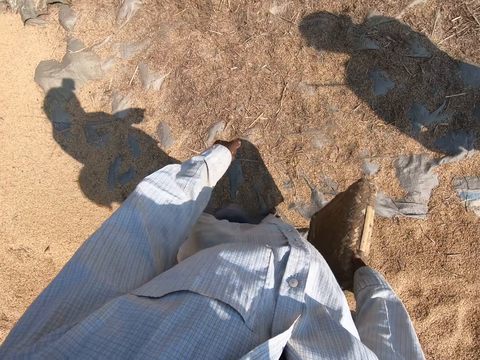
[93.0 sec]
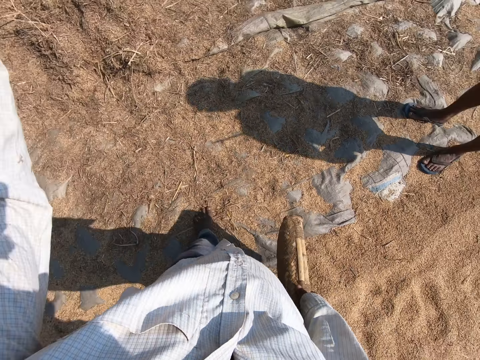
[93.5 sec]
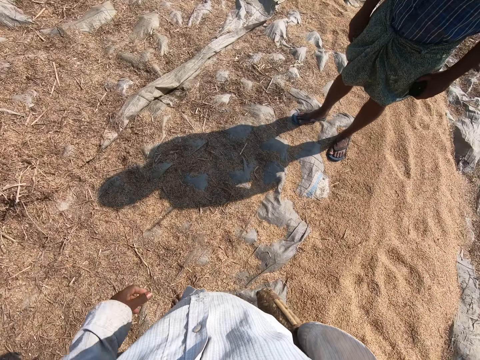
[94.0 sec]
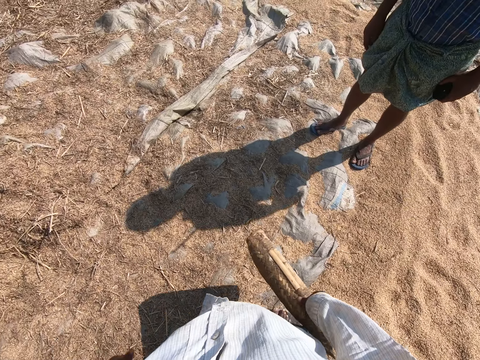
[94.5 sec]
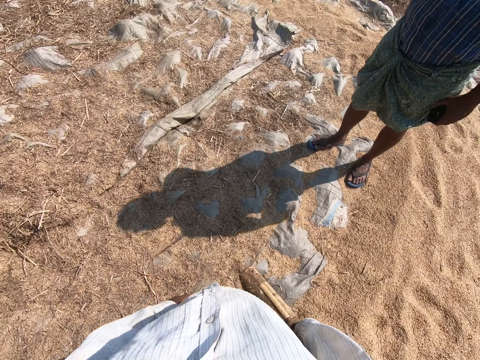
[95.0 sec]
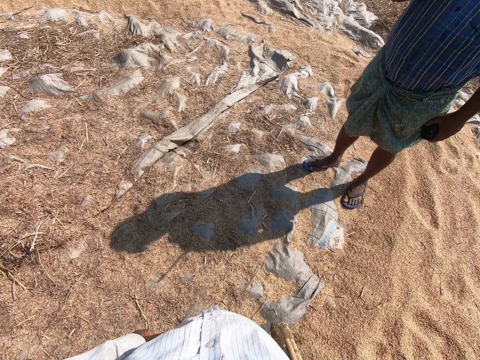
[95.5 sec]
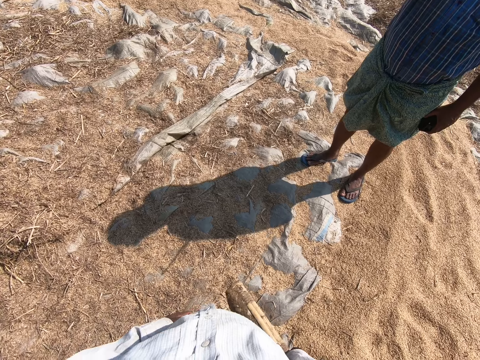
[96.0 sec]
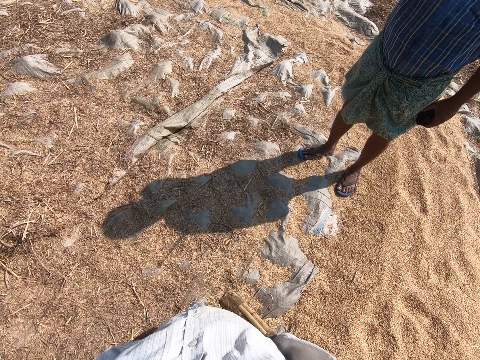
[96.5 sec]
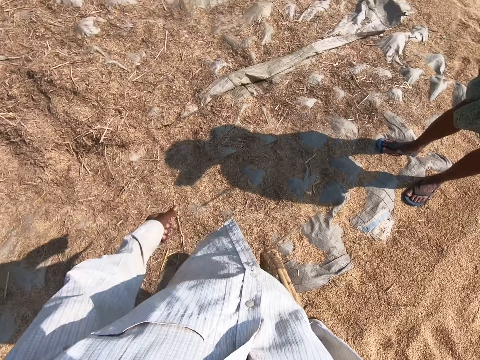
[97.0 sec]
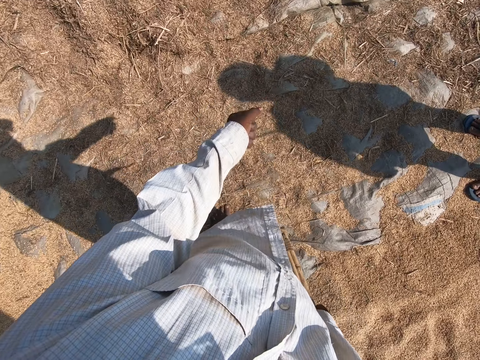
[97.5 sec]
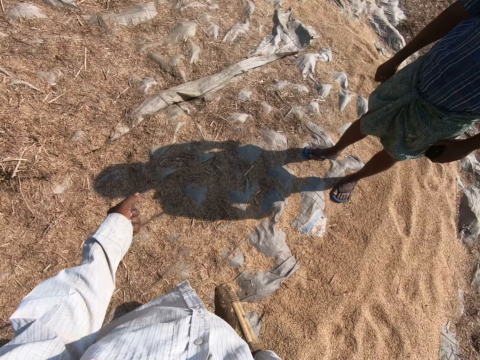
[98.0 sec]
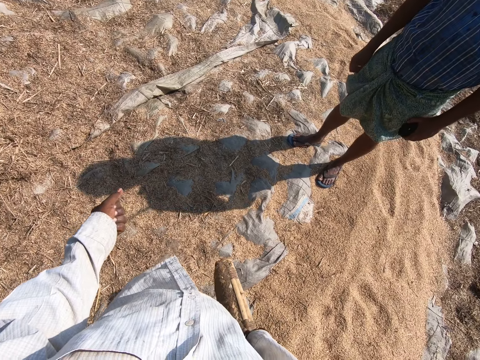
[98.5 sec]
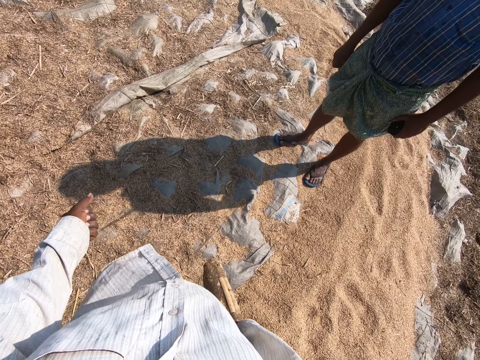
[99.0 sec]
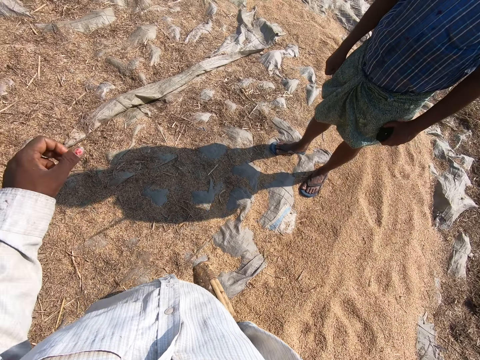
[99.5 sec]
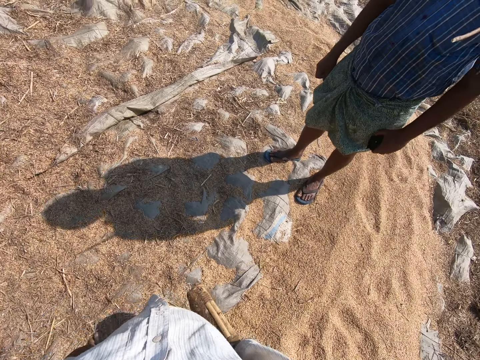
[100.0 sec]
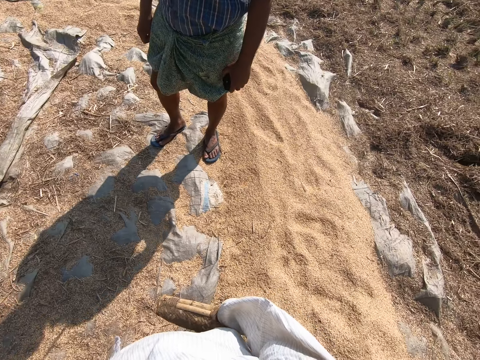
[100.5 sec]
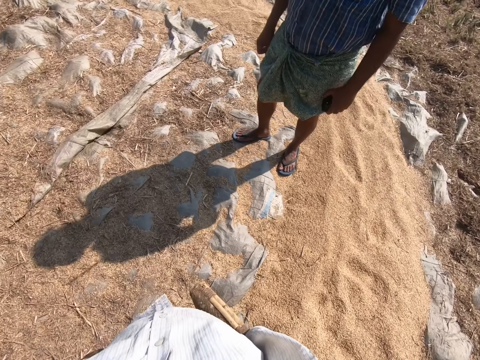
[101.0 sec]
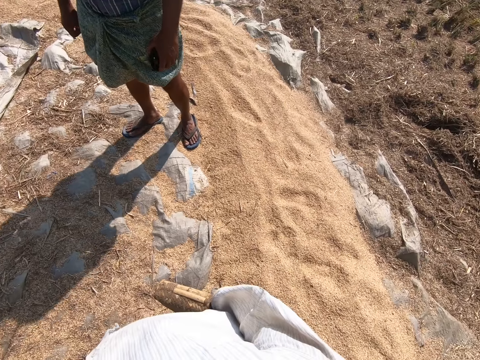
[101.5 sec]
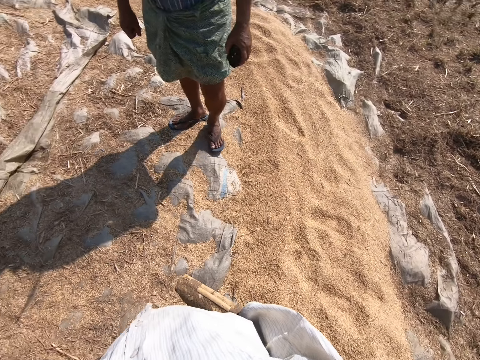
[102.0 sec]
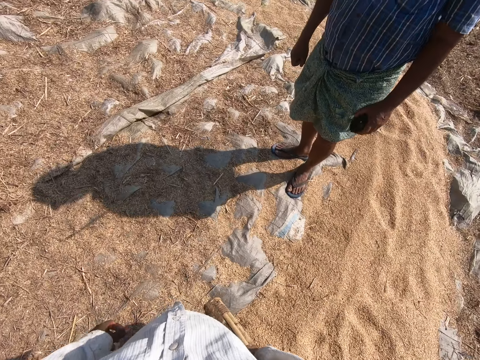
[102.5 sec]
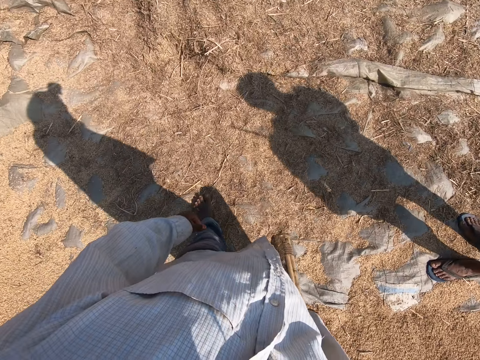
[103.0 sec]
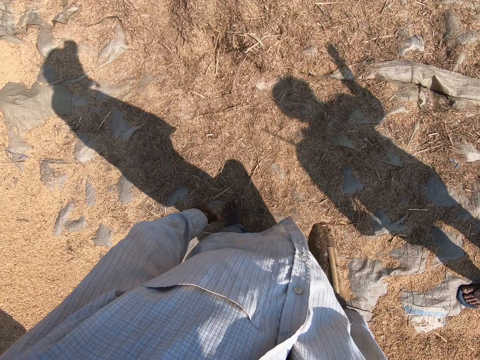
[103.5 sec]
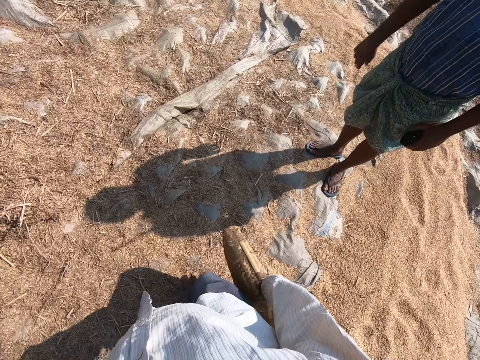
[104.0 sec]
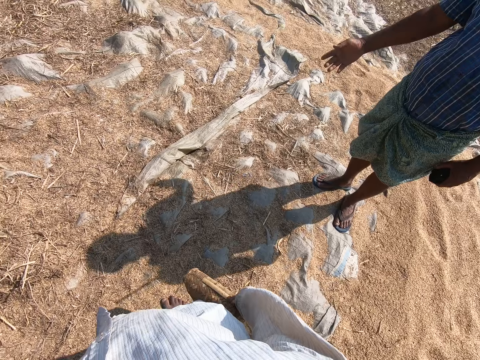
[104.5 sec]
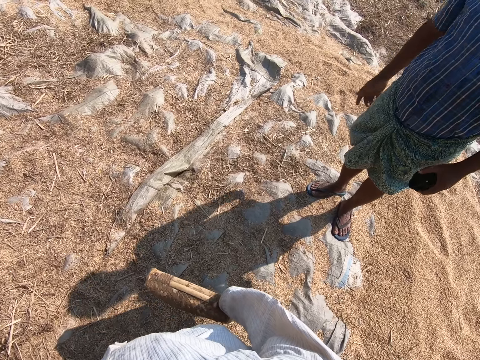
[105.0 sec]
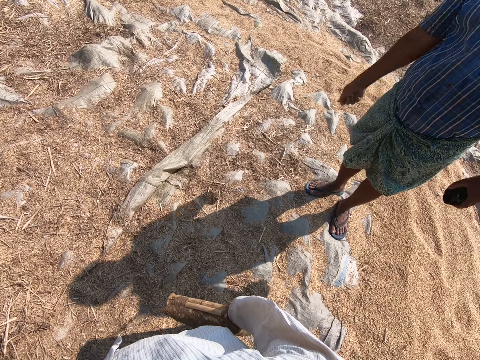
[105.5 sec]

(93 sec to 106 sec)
The camera wearer walks on the sesame. He gestures his hand. He talks. He stands on the sesame. He gestures his hand. A man walks on the sesame. The camera wearer walks on the sesame. The man gestures his hand.

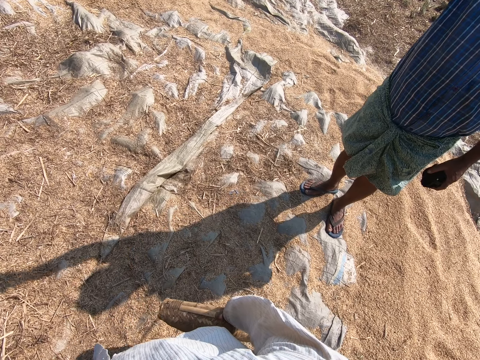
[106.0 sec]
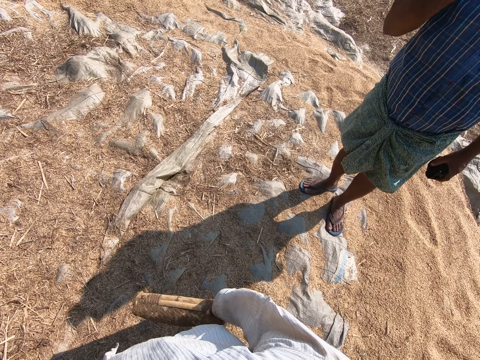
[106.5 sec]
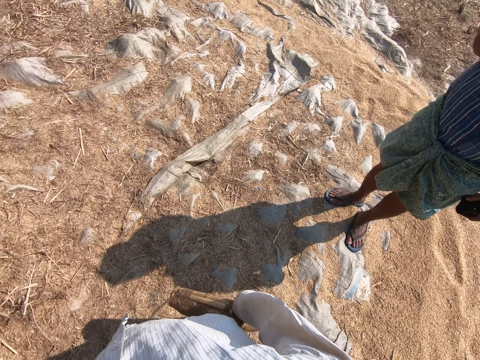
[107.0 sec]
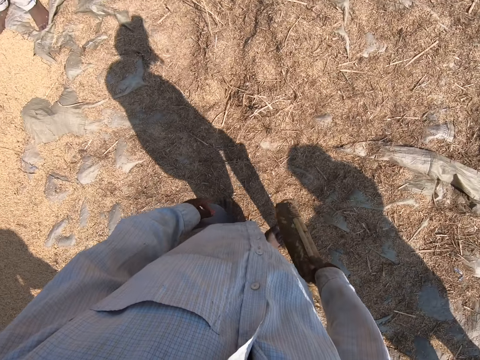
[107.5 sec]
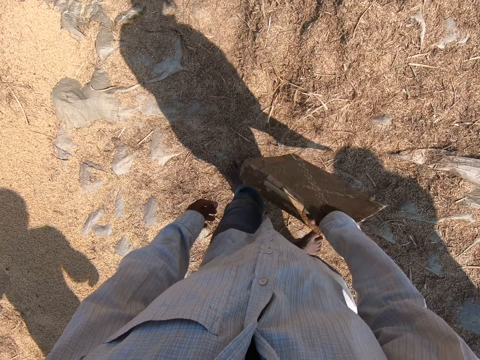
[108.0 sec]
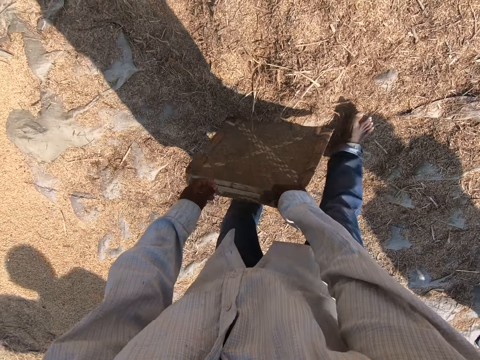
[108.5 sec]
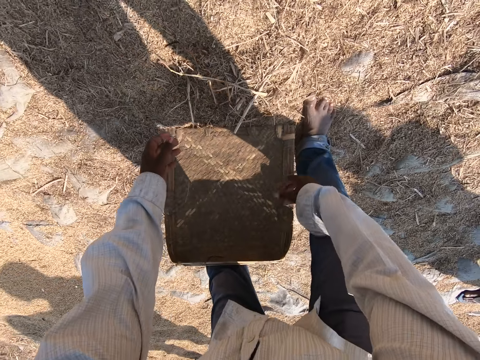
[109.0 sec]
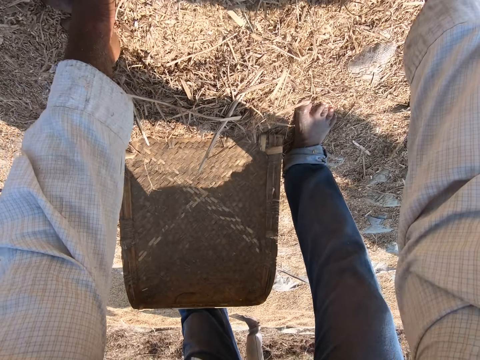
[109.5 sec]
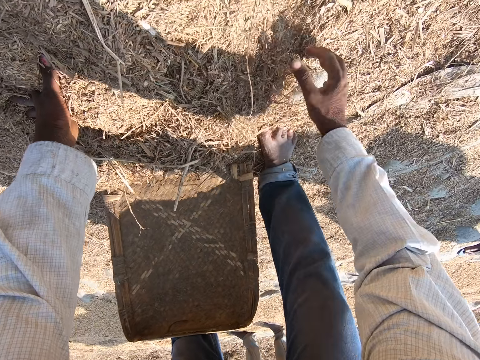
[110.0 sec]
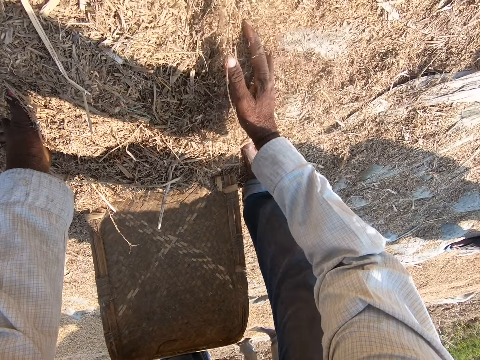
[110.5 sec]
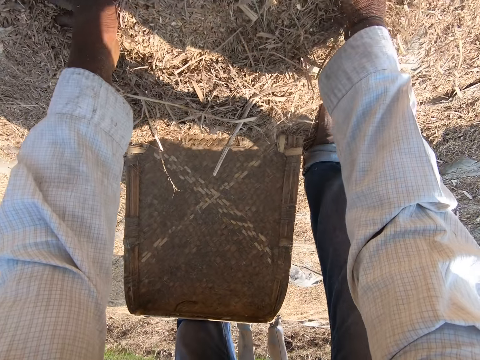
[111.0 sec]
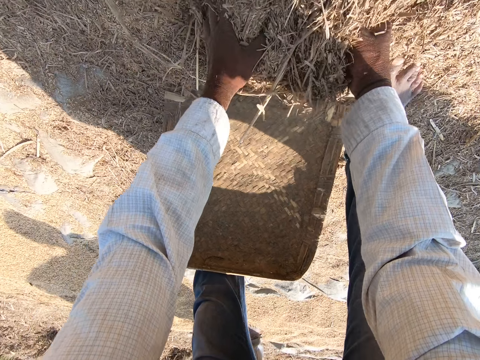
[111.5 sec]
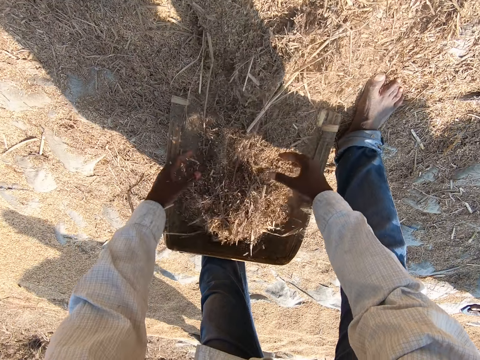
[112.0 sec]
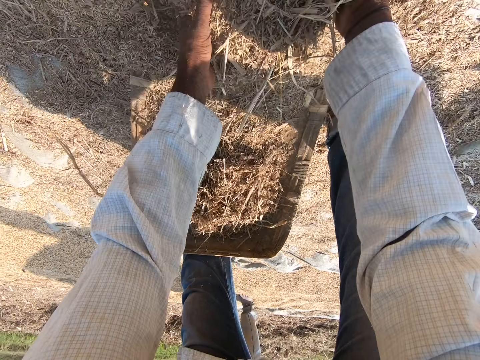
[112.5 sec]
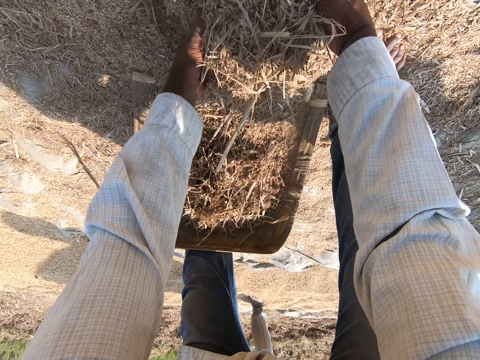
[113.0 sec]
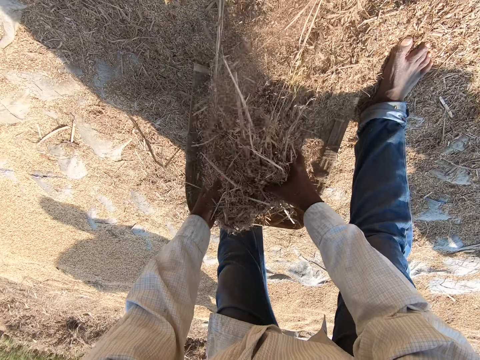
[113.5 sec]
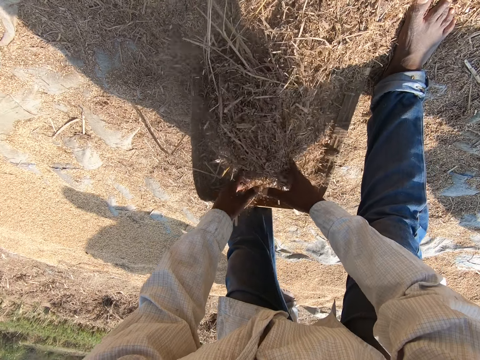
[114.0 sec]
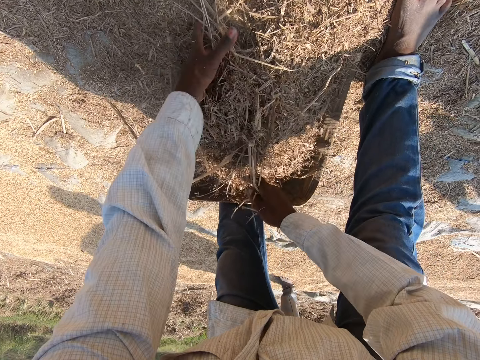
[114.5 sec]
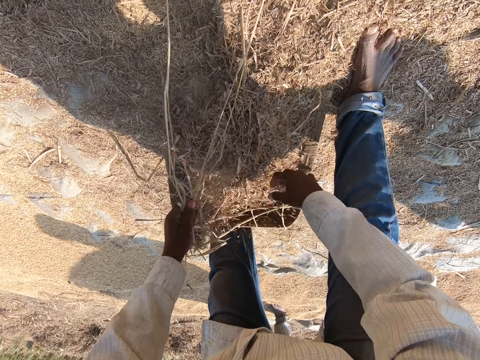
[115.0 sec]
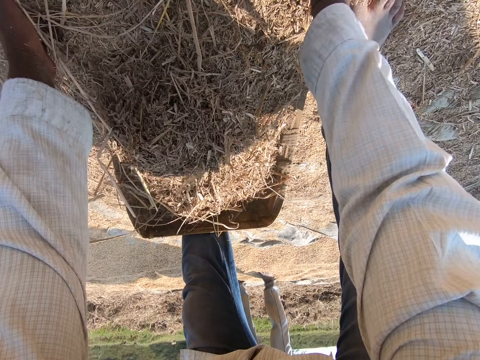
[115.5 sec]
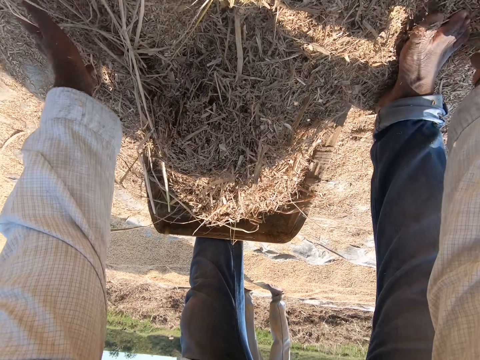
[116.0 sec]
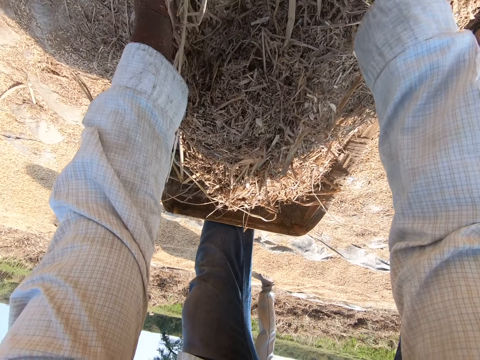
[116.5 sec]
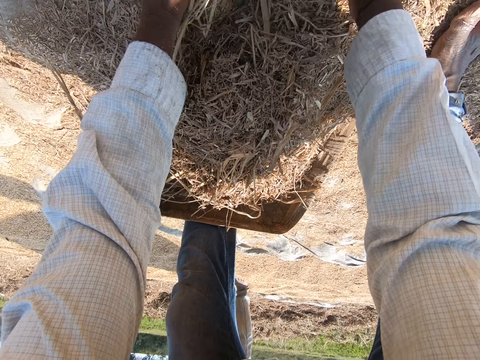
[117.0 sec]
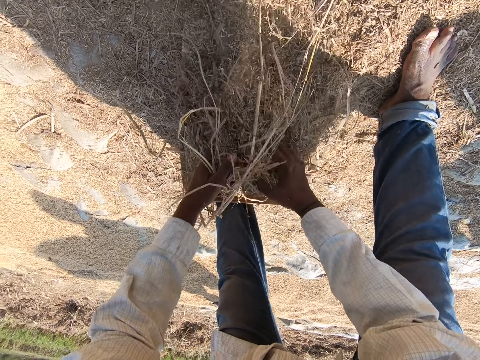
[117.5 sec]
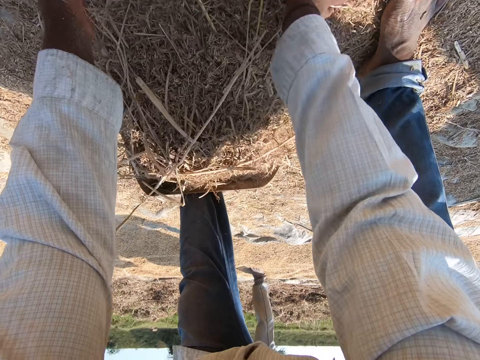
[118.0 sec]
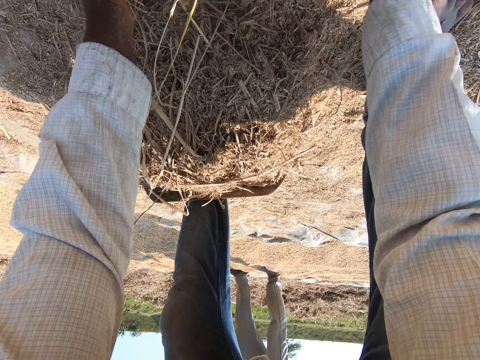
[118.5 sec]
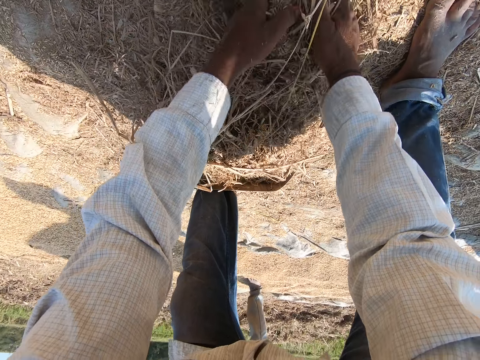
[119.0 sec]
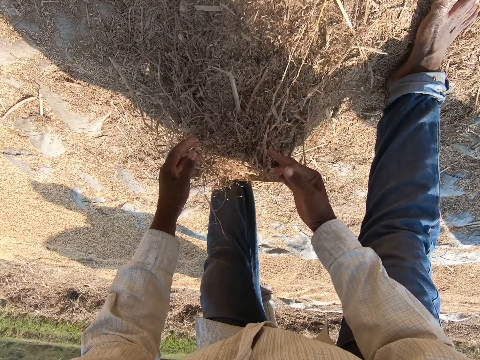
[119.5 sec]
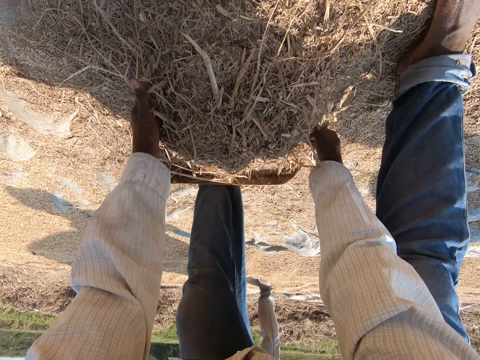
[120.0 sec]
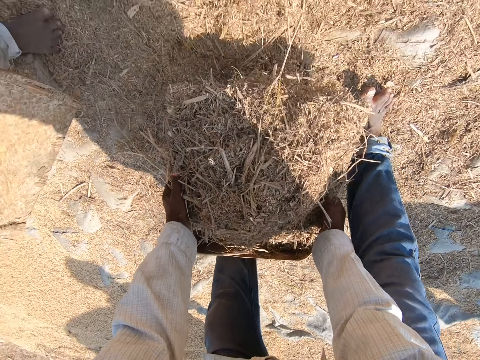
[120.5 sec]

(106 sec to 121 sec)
A man talks. The camera wearer stands on the sesame. He walks on the sesame, bends, and sticks the winnowing tray on the sesame. He gathers the sheaves. He picks sesame with both hands and puts the sesame on the winnowing tray. He picks sesame with both hands and puts the sesame on the winnowing tray. He pulls chaff with his hand and puts the chaff aside. He picks sesame with both hands and puts the sesame on the winnowing tray. He picks sesame with both hands. He talks. He puts the sesame on the winnowing tray. He lifts the winnowing tray with both hands.
